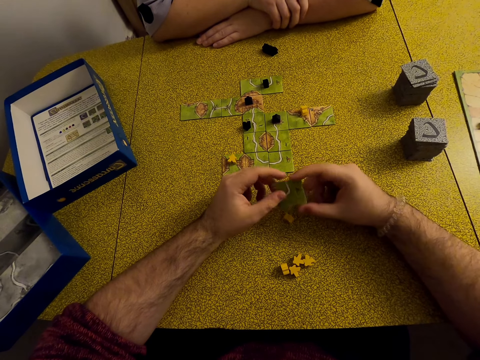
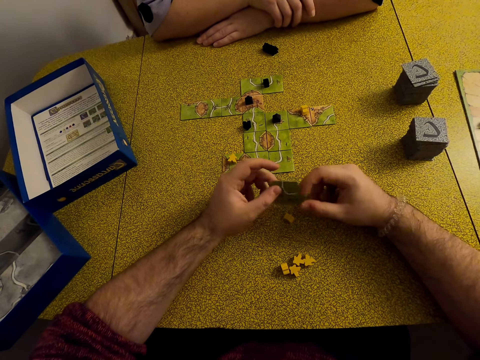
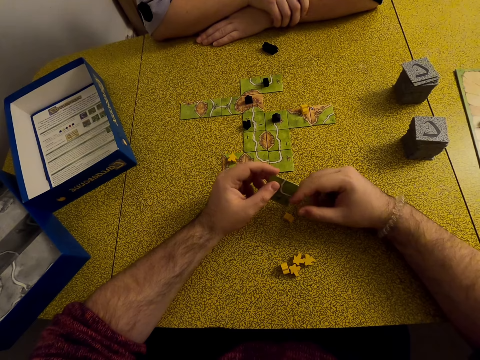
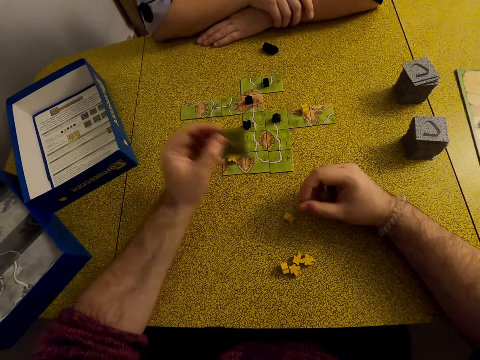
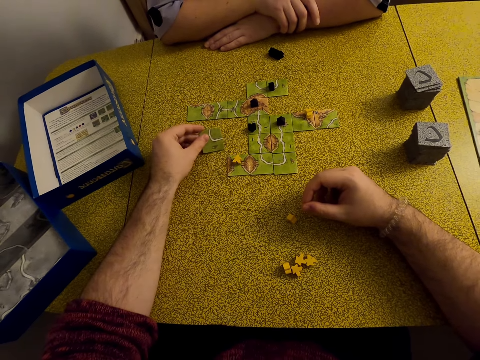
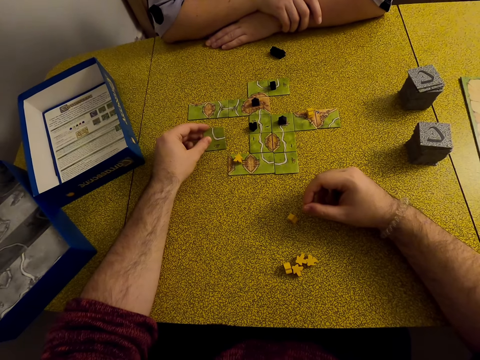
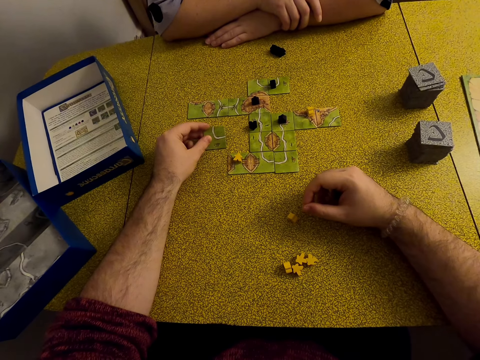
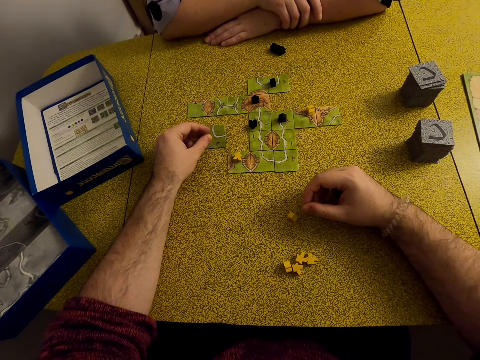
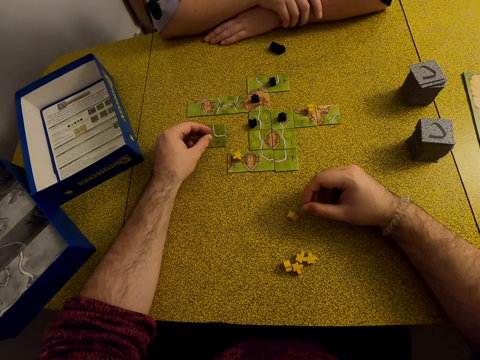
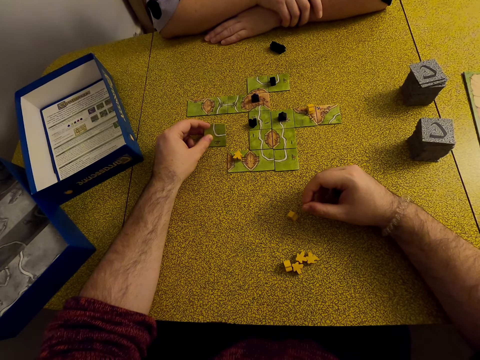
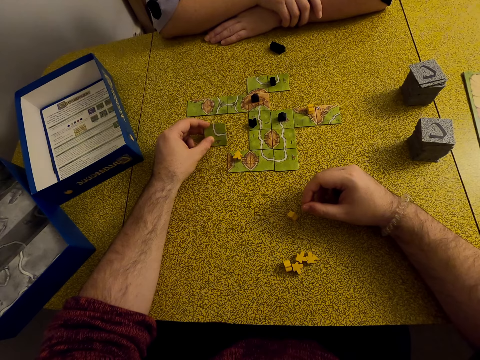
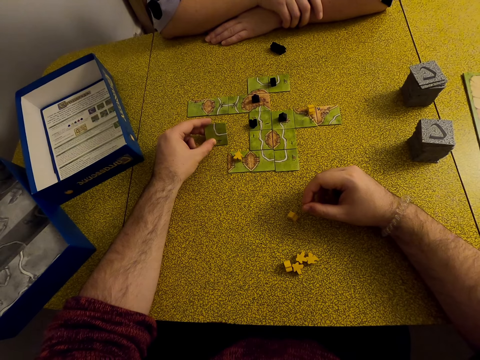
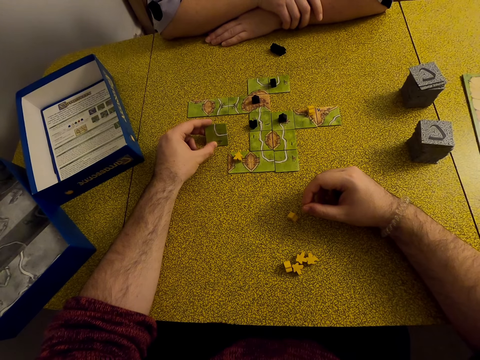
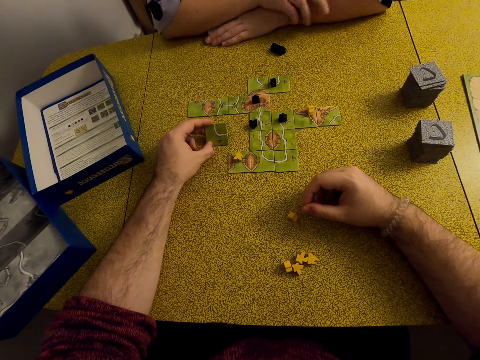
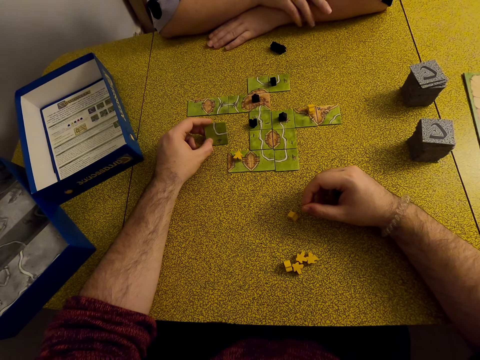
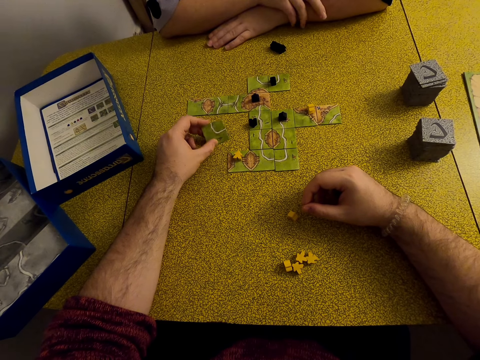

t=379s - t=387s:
The camera wearer puts the card on the table.

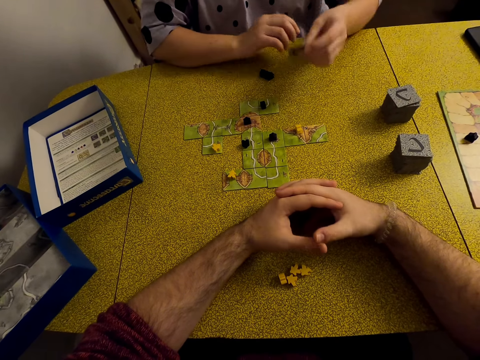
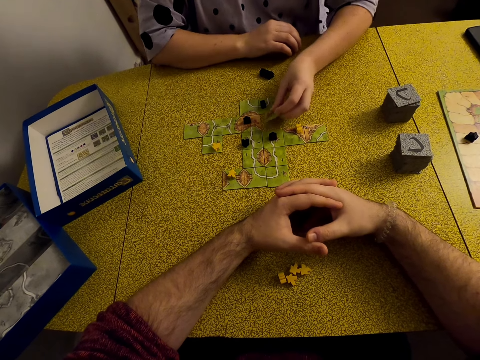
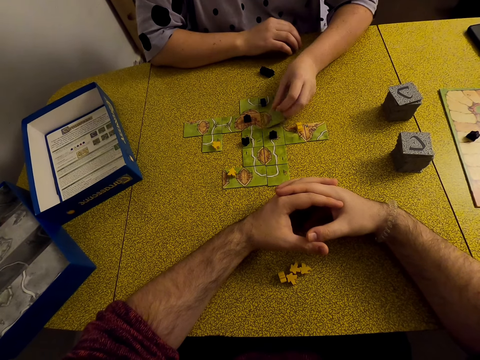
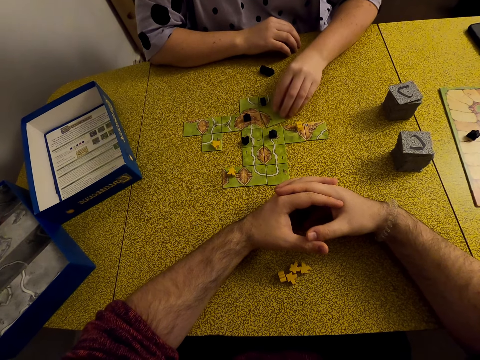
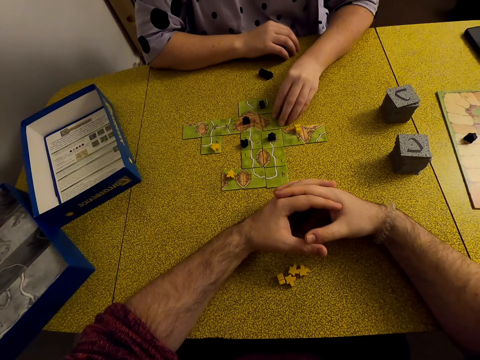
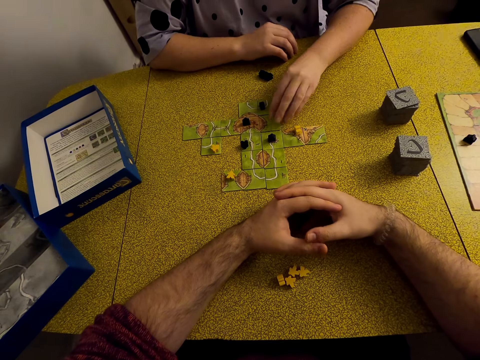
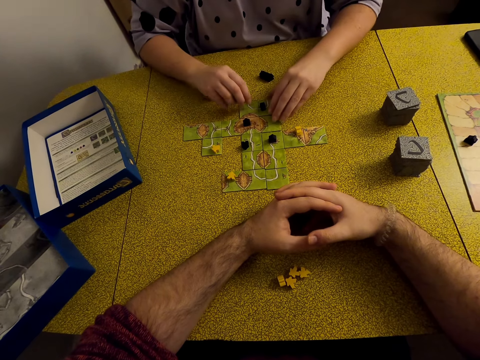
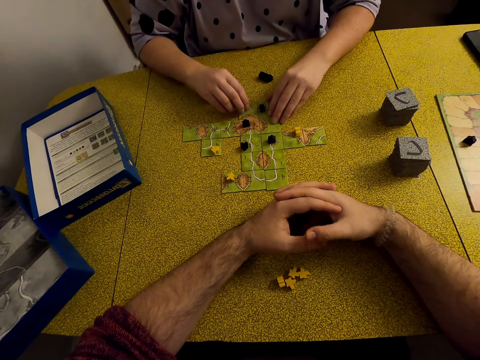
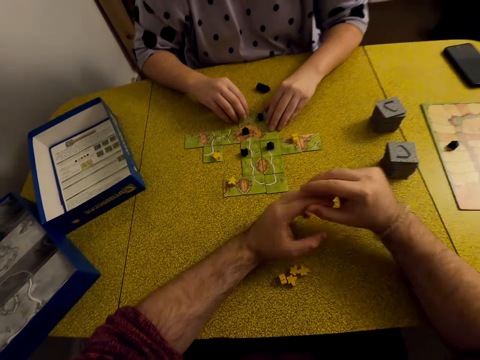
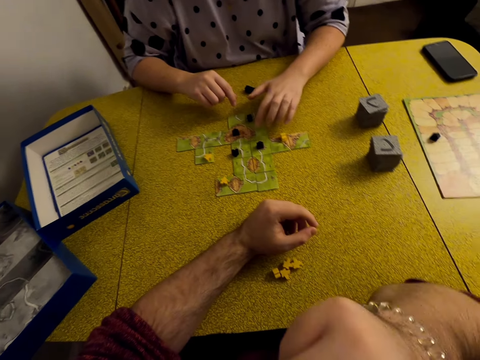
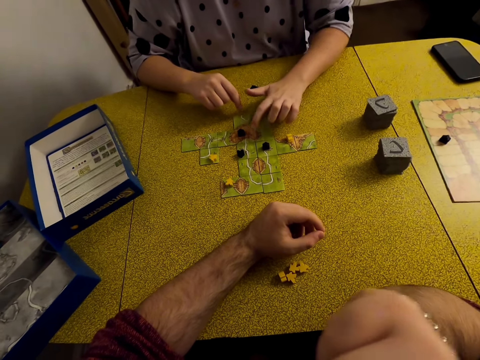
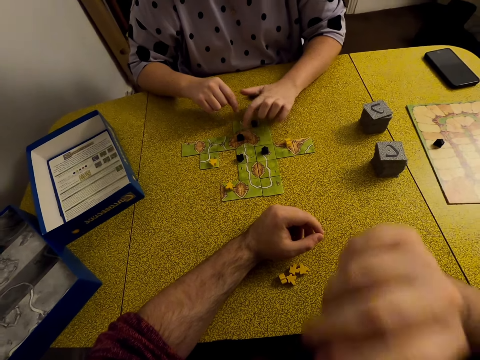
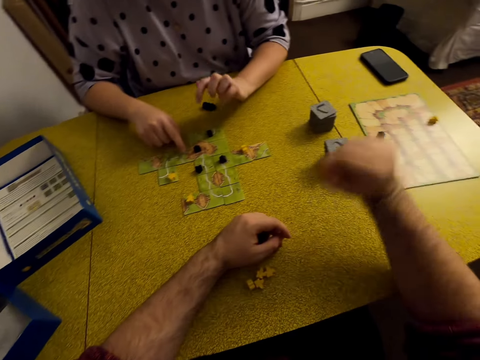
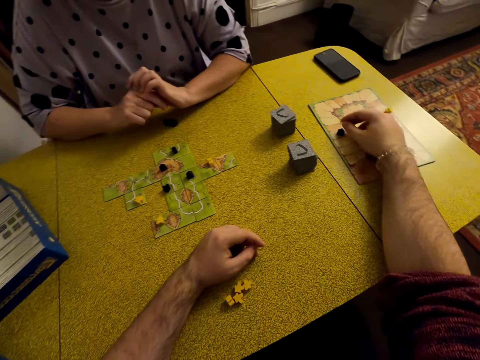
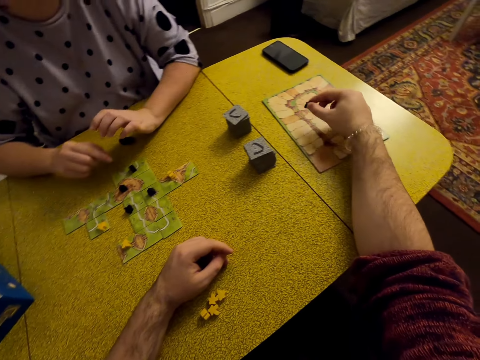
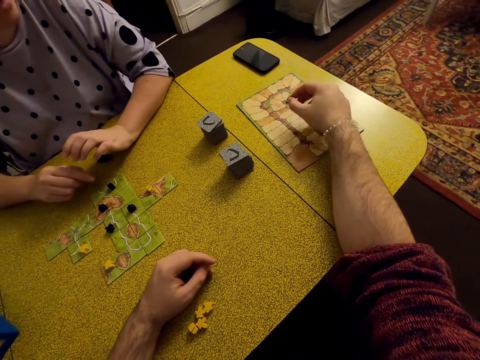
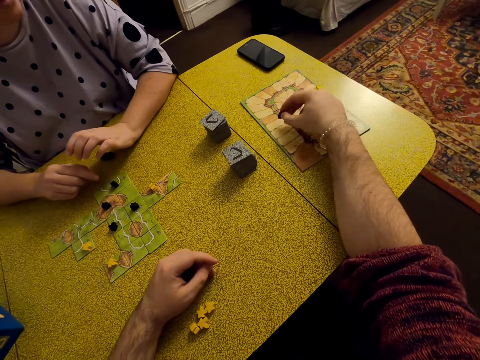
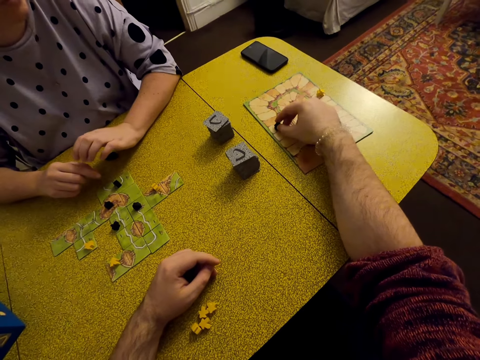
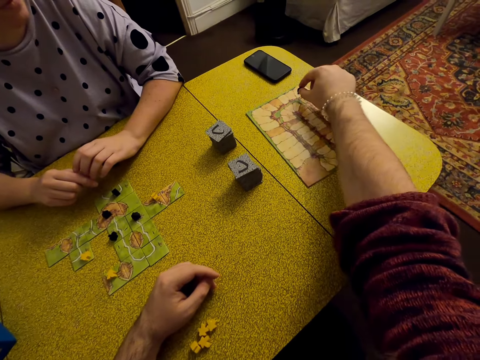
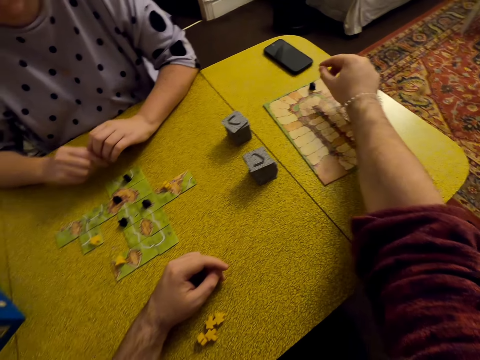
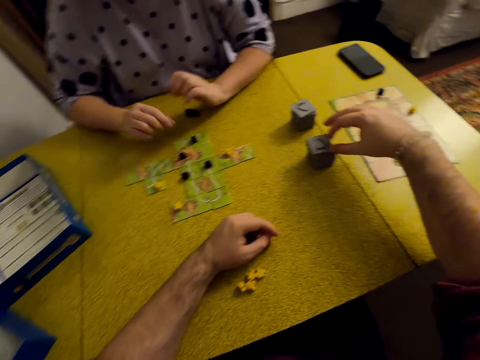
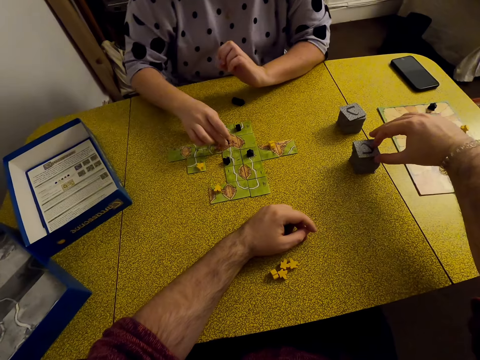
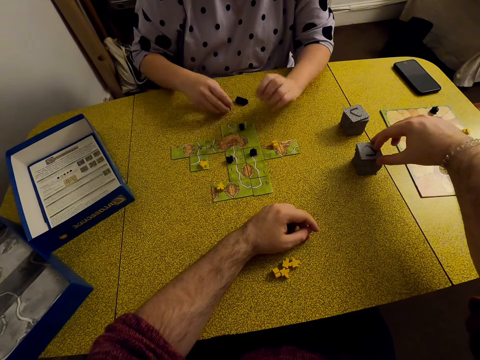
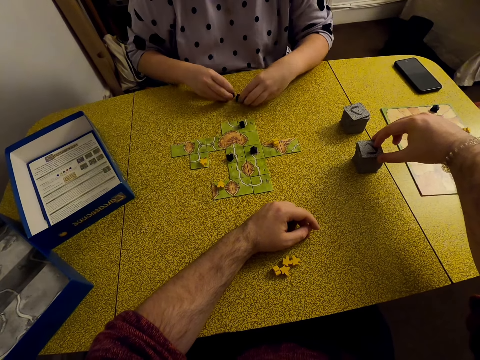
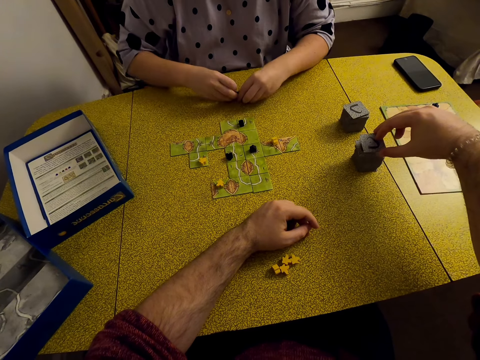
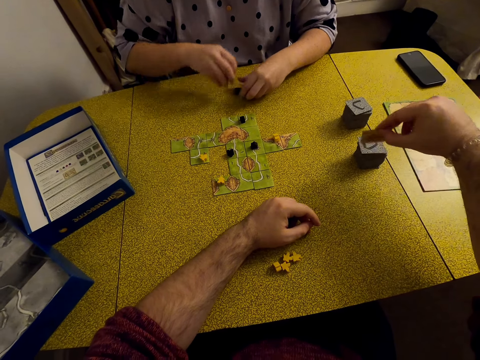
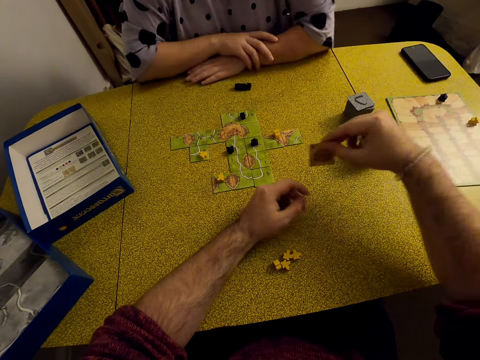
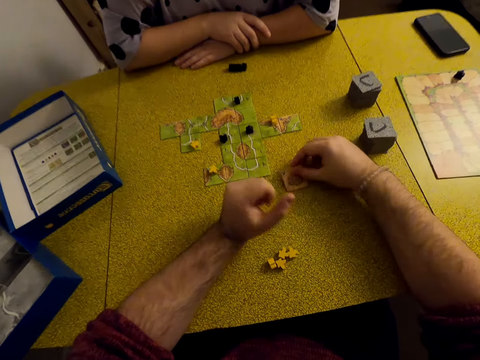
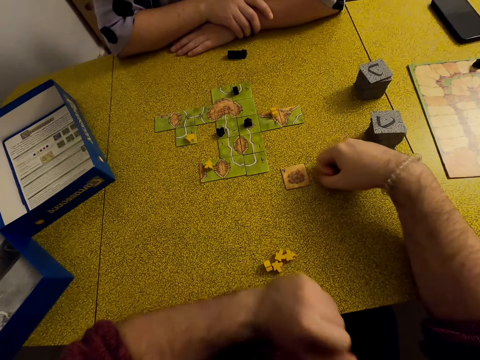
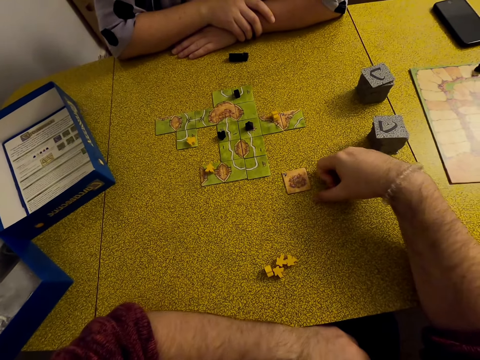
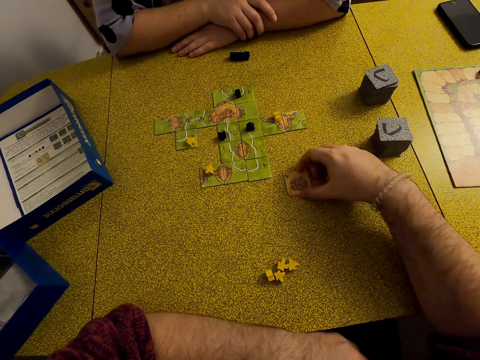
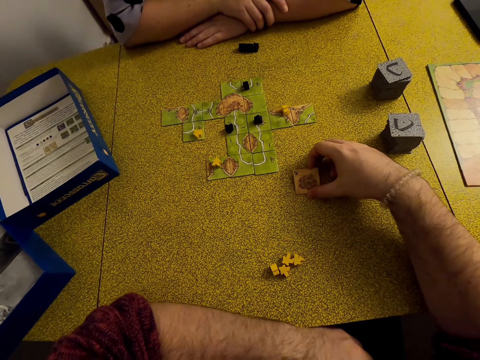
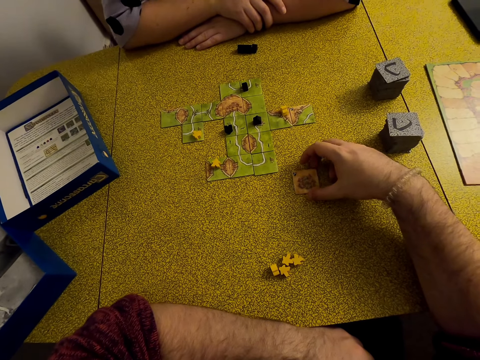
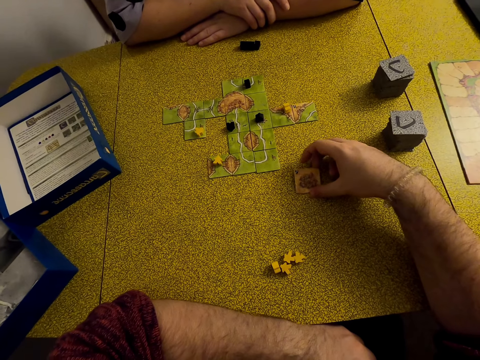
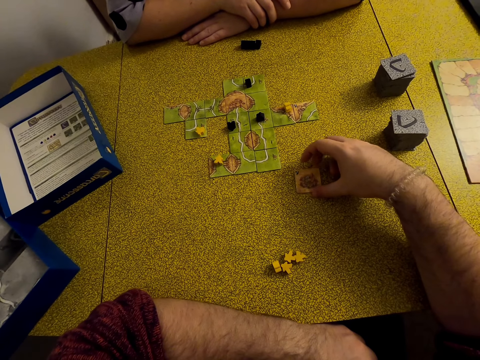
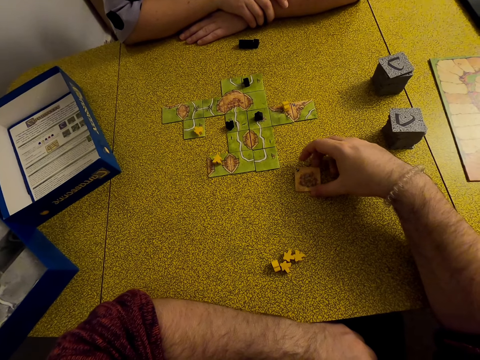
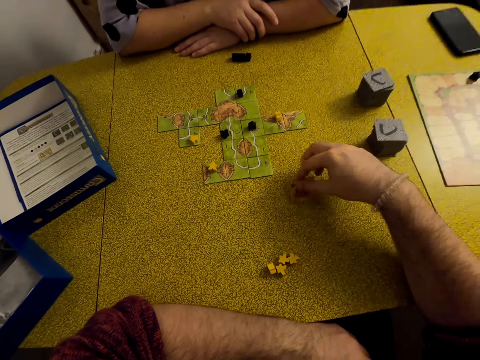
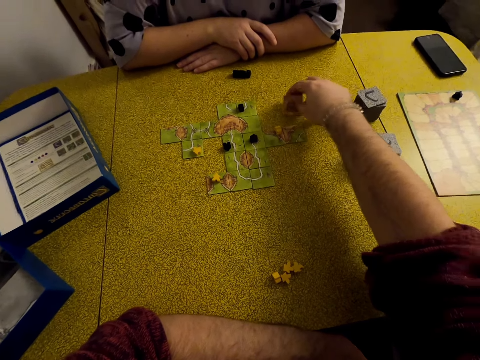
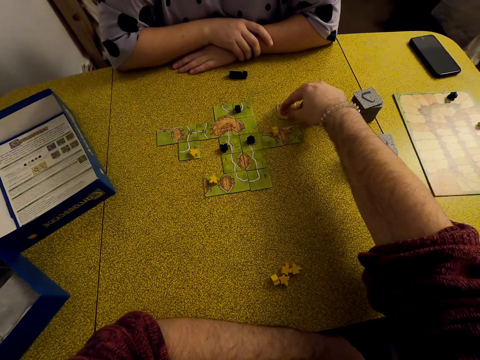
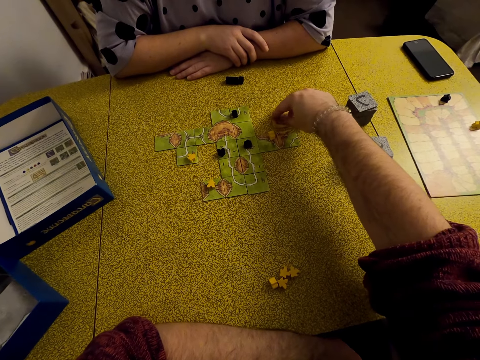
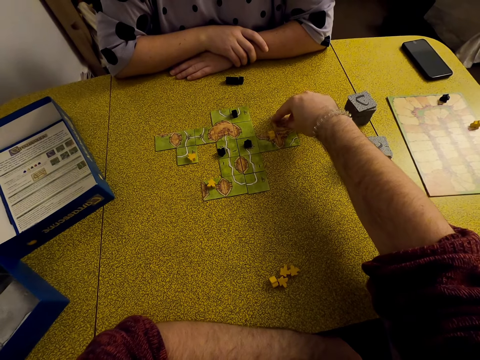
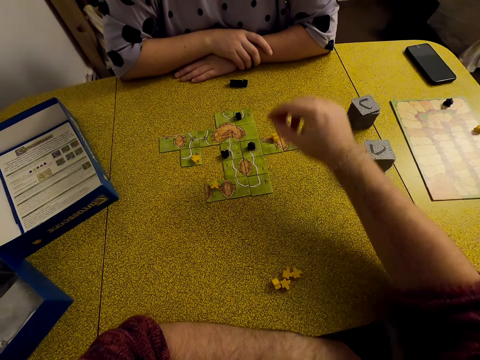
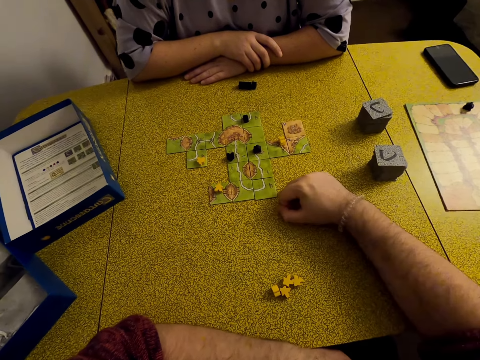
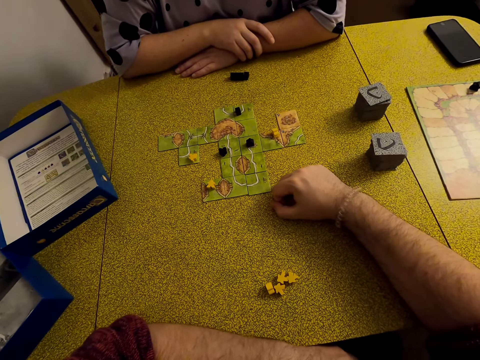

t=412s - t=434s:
The camera wearer holds a tile. A lady plays Carcassonne board game with the tile. The lady puts the card on the table. The camera wearer scrubs part of her face. She plays with a meeple in the board. She moves the star. She picks up a tile or card. She holds the tile. She puts the card on the table. She plays Carcassonne board game with the tile.
